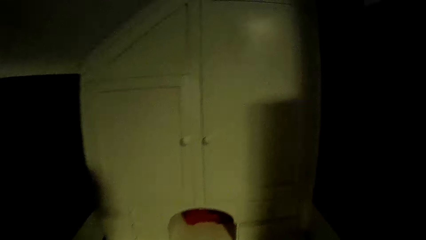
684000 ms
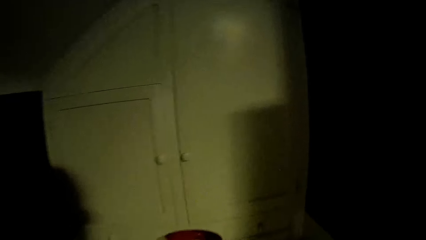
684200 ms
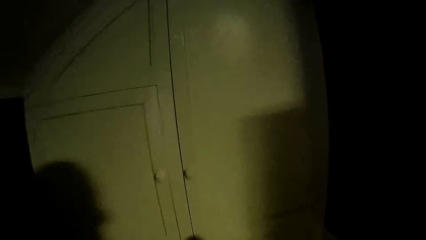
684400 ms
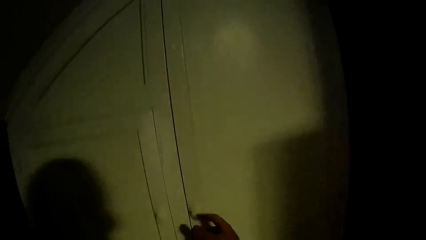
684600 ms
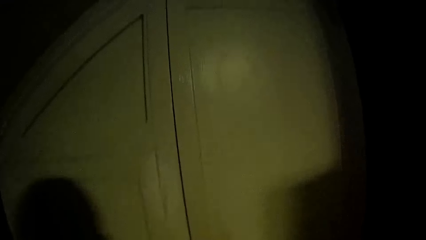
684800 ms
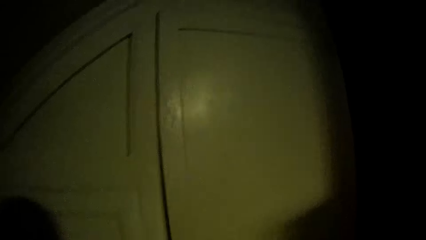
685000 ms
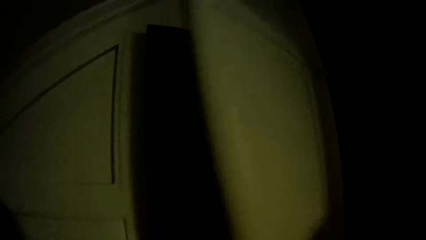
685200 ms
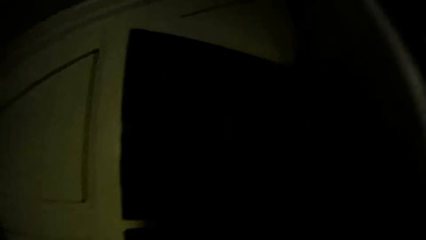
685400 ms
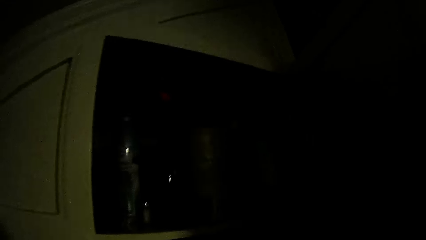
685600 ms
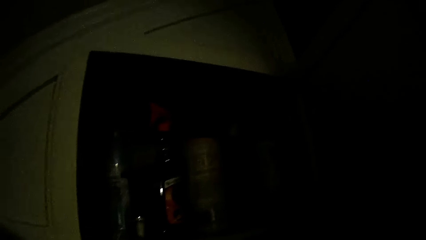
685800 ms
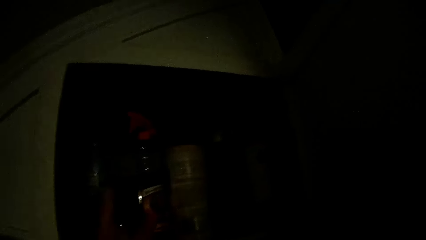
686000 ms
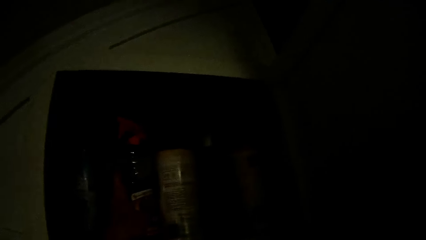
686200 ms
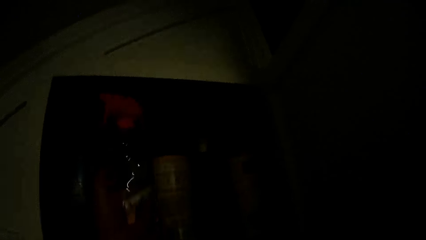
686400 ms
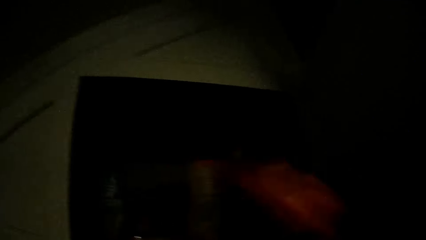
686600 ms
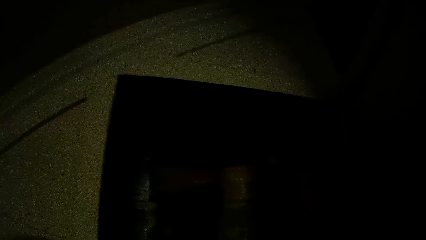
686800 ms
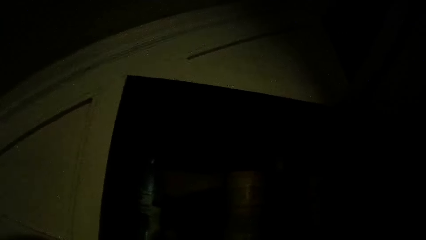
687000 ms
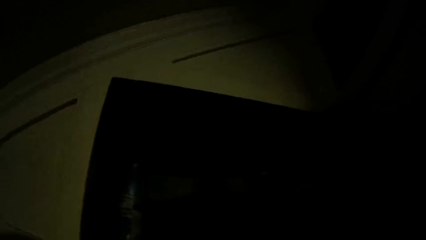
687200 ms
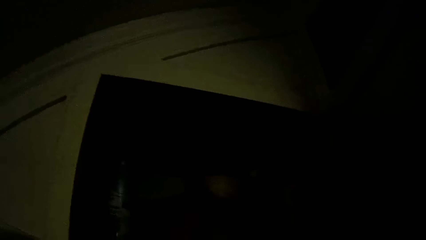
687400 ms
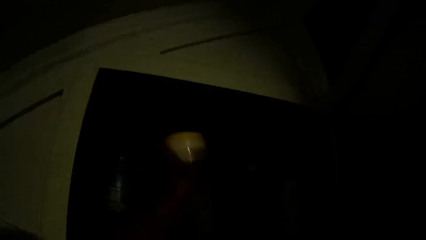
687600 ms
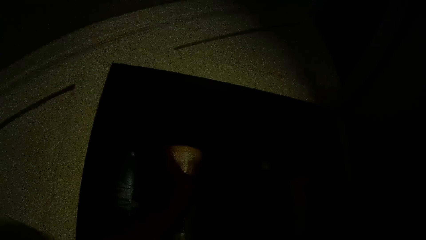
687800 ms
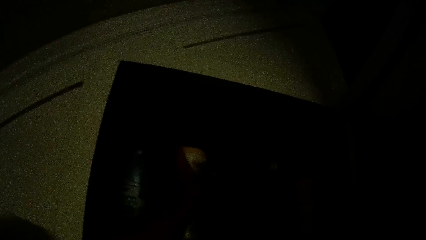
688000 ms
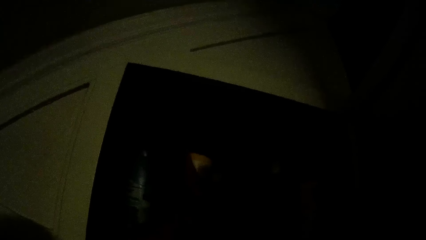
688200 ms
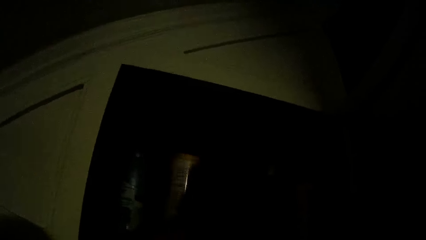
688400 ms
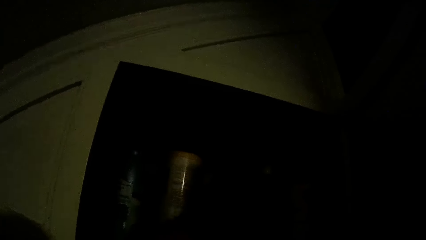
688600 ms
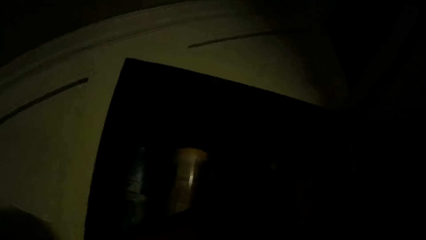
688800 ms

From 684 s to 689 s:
The camera wearer opens the cabinet. They pick a bottle from the cabinet. They move the bottle on the cabinet.

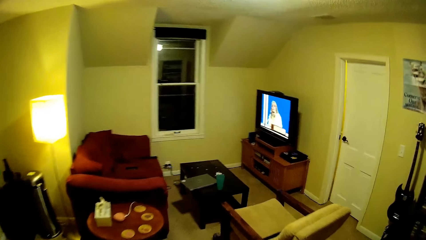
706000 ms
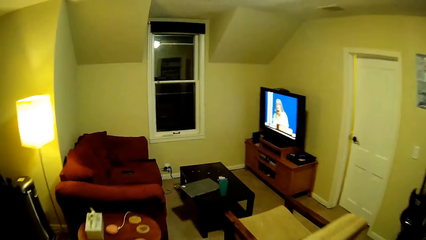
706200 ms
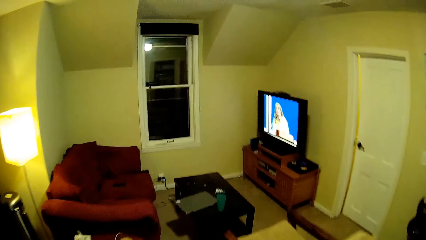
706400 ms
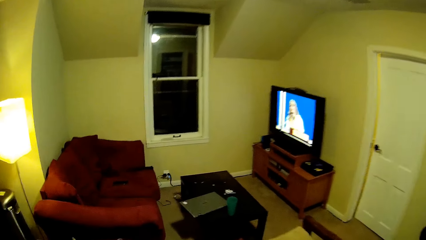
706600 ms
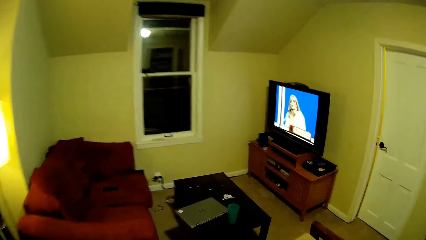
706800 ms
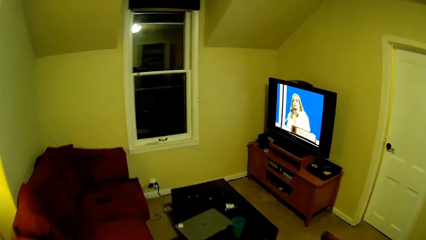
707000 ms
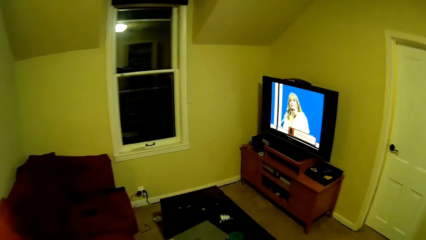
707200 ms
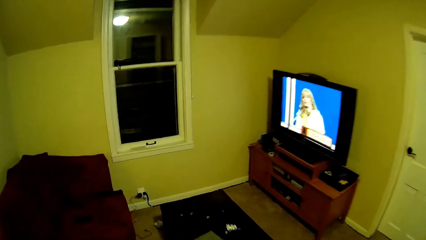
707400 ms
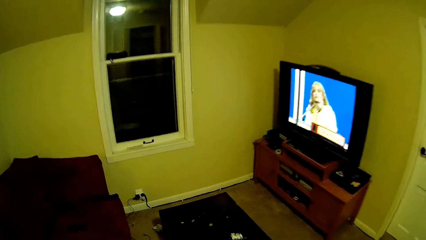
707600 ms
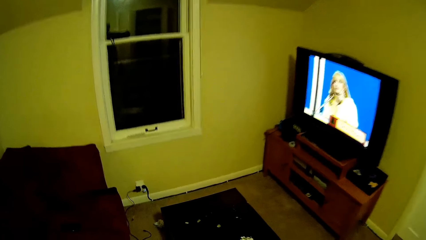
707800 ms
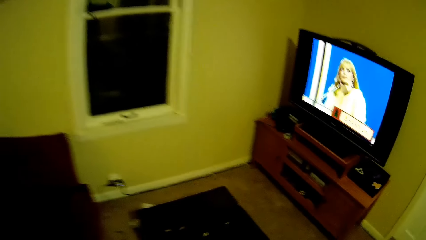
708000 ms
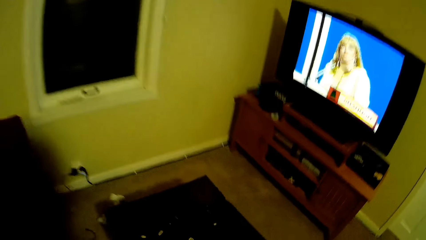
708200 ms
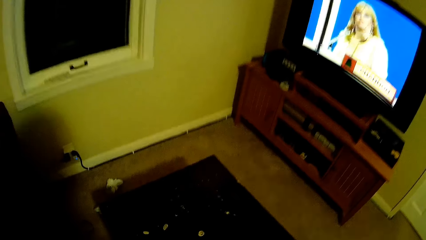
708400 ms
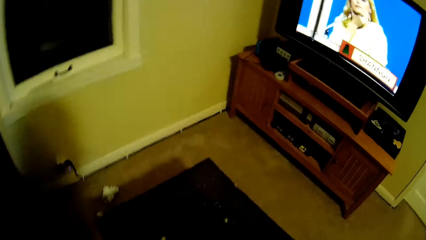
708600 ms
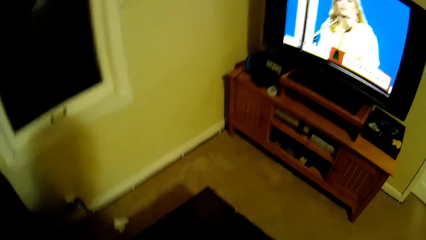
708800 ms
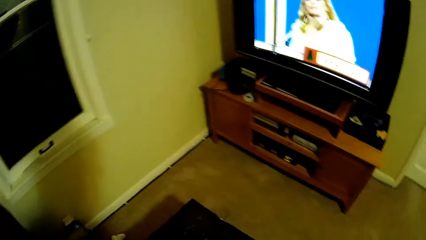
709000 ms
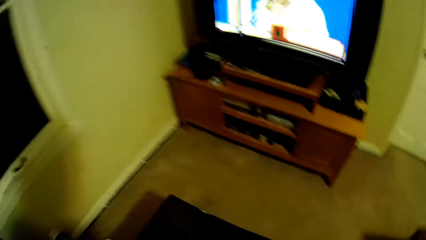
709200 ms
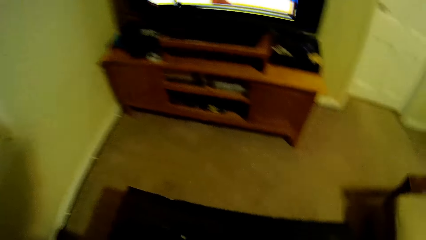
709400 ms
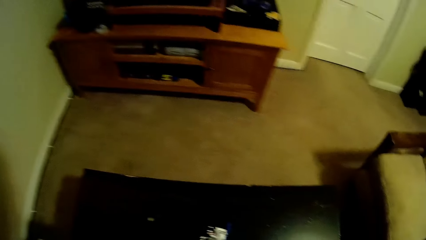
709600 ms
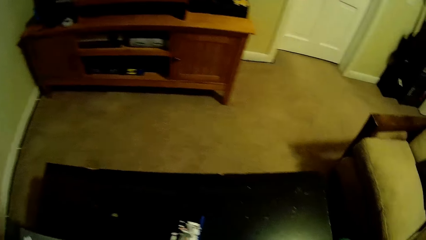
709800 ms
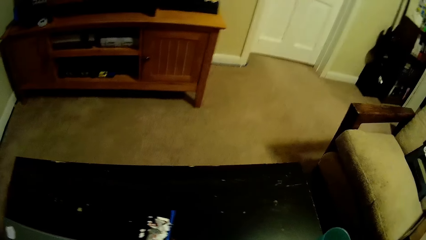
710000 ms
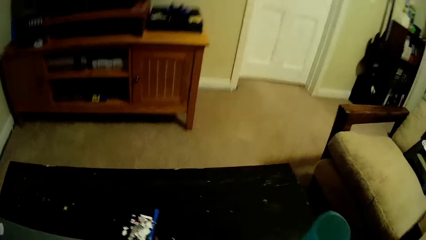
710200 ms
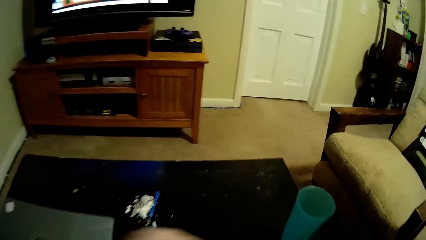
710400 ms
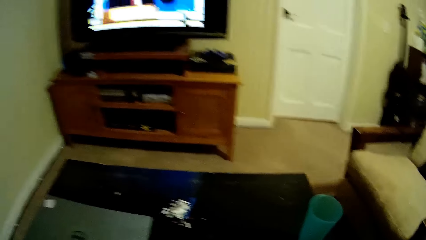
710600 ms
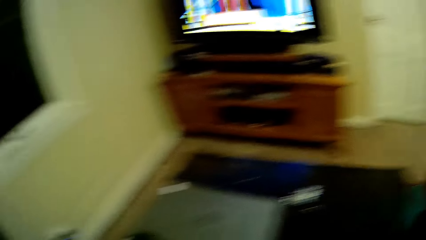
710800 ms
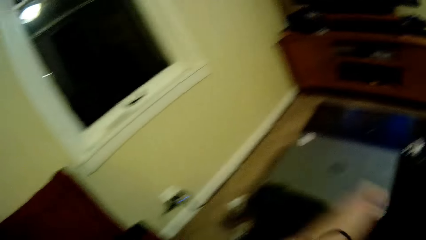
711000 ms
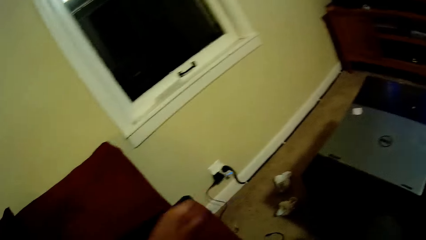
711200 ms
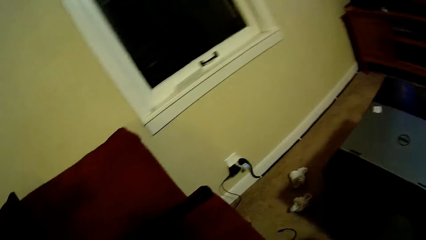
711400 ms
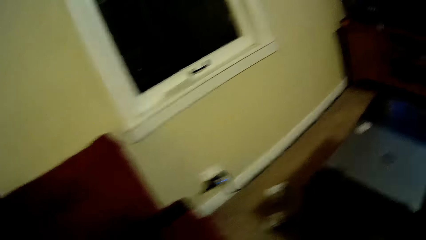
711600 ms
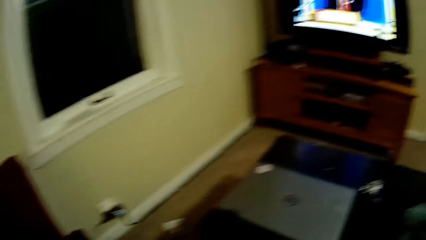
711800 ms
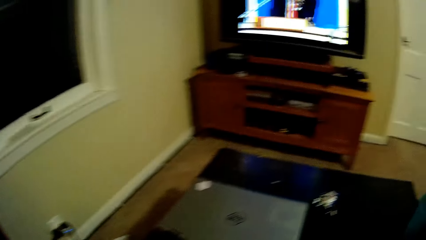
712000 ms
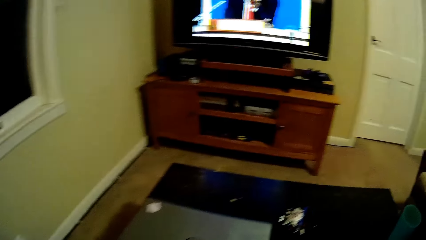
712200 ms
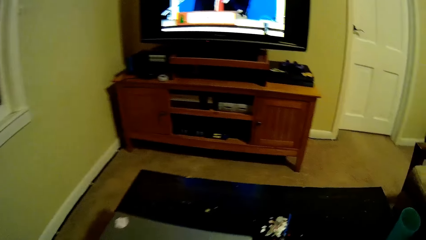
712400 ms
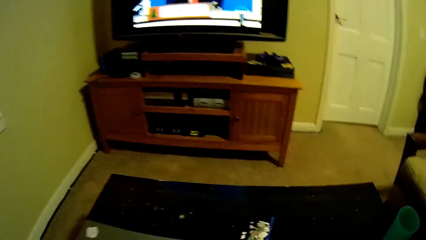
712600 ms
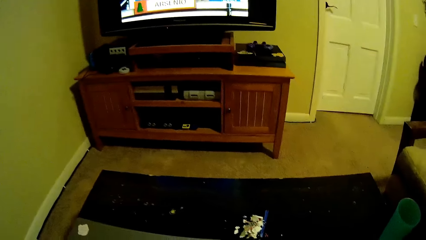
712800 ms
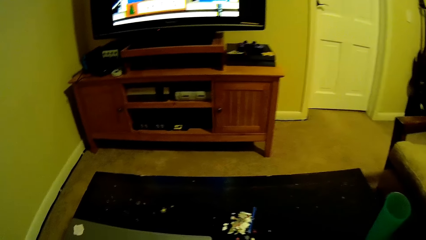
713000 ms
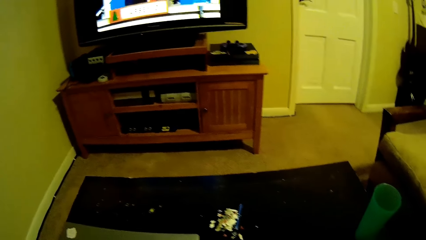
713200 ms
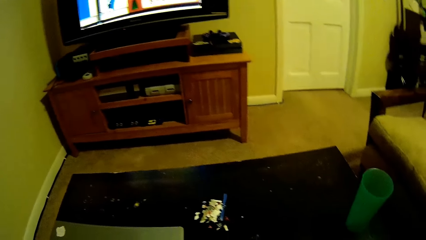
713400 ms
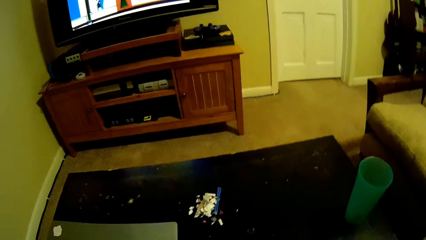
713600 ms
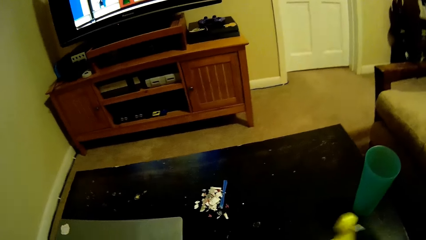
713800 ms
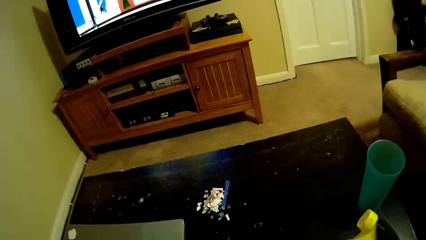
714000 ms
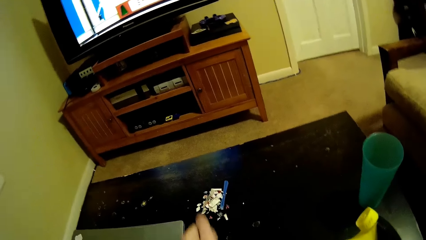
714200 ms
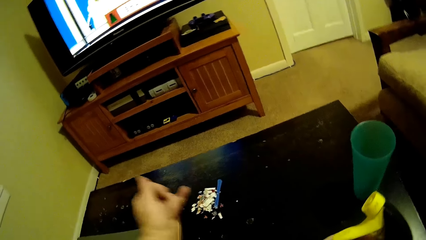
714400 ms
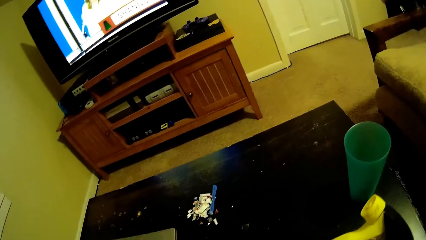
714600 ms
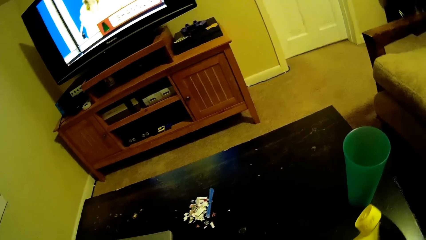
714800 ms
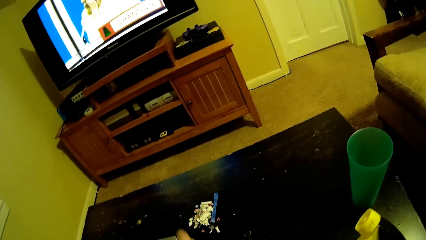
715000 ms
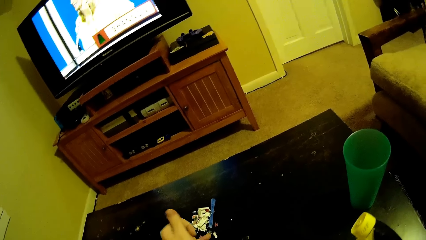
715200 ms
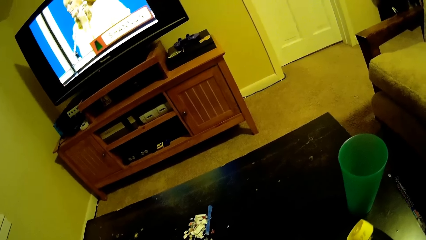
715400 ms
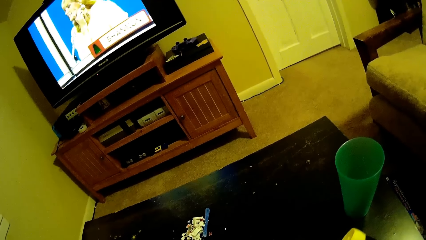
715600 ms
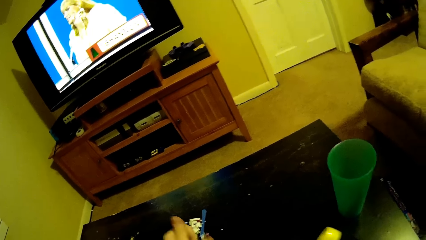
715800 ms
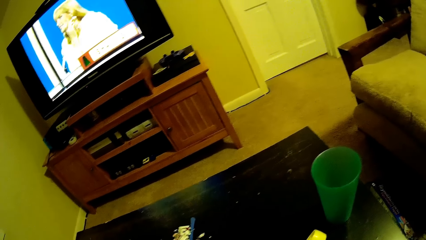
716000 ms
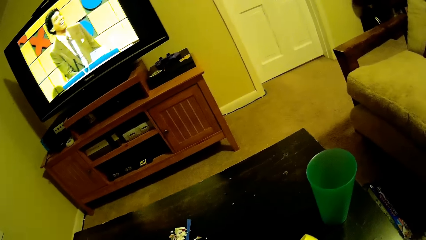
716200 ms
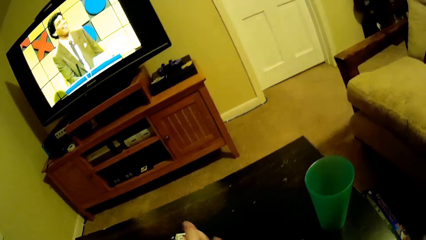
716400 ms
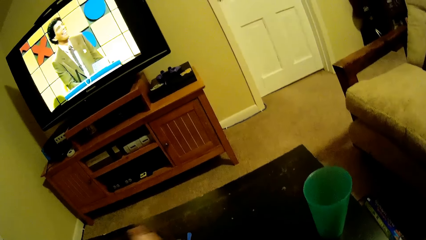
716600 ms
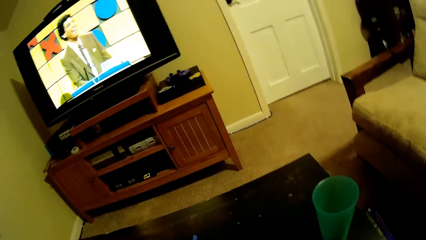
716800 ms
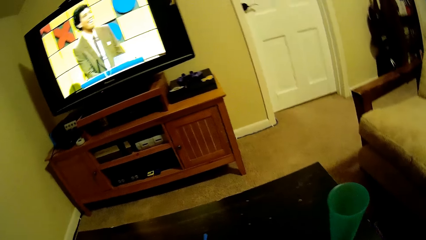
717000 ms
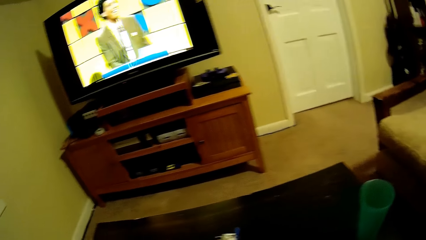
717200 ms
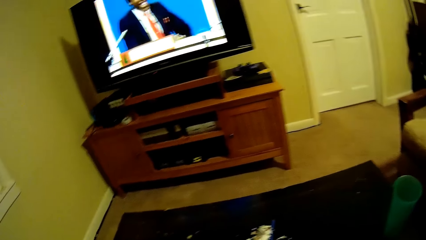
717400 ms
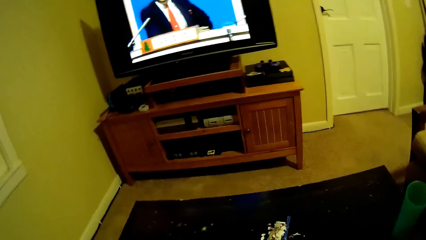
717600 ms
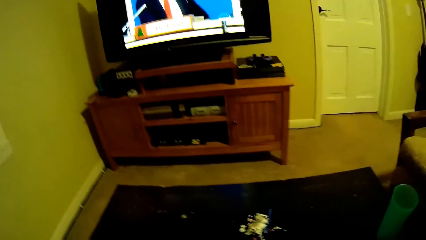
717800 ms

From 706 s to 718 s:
The camera wearer walks around. They sit on the chair. They move the hand. They move the hand again. They put the sticker together.
